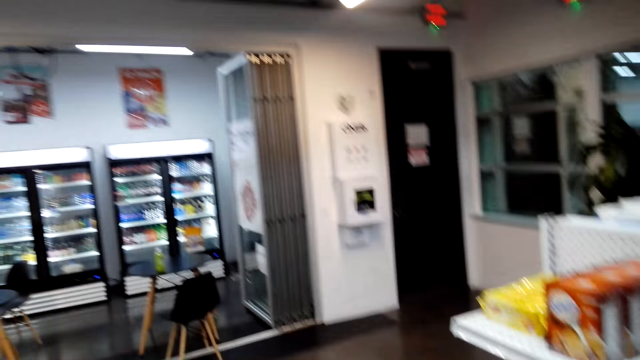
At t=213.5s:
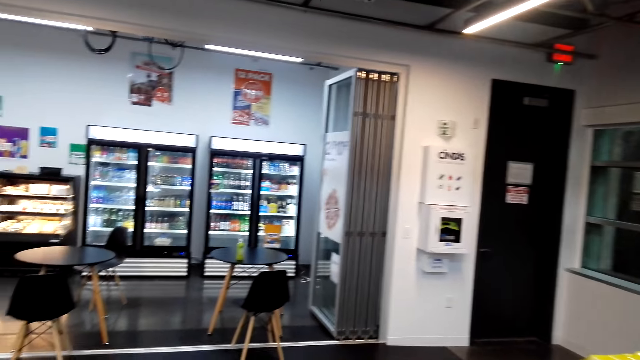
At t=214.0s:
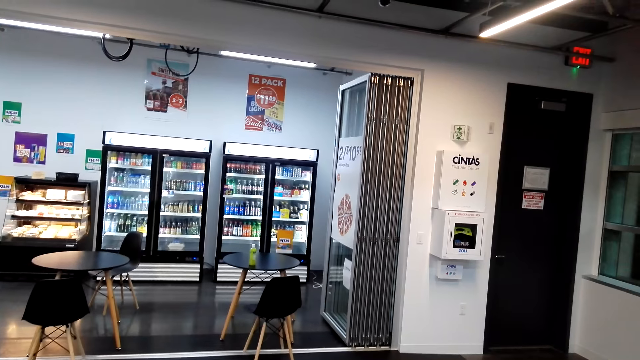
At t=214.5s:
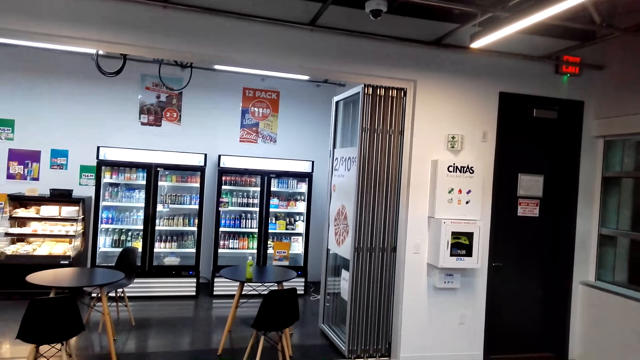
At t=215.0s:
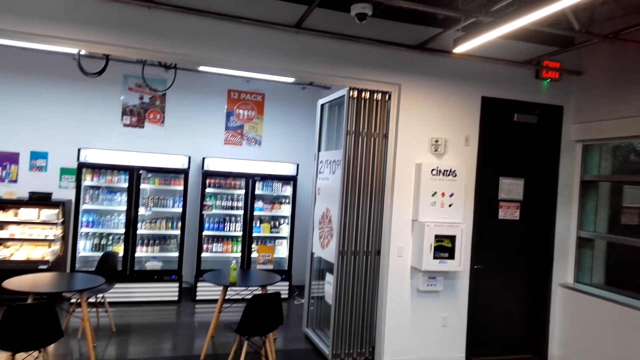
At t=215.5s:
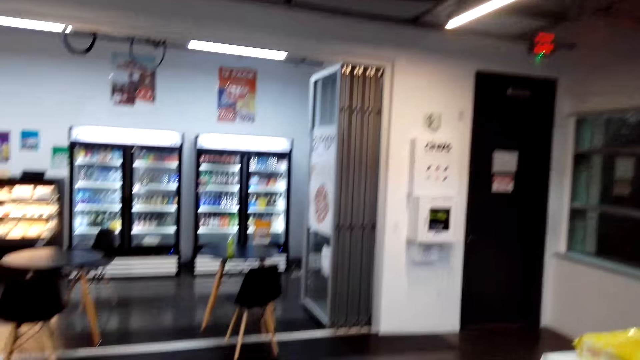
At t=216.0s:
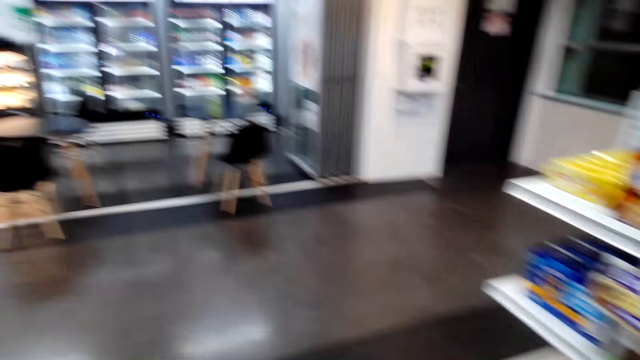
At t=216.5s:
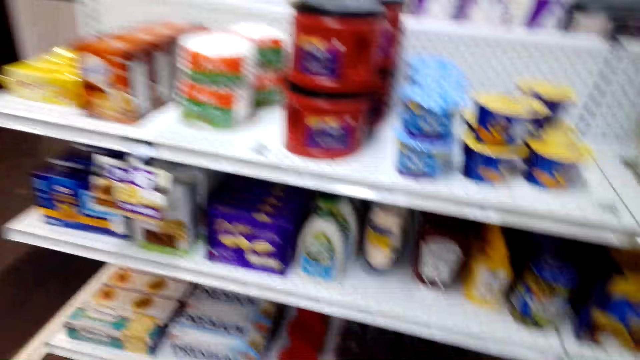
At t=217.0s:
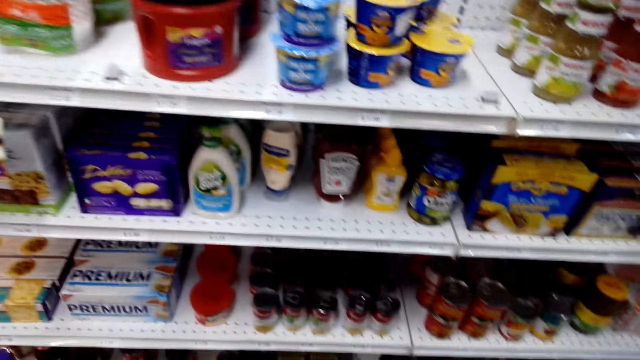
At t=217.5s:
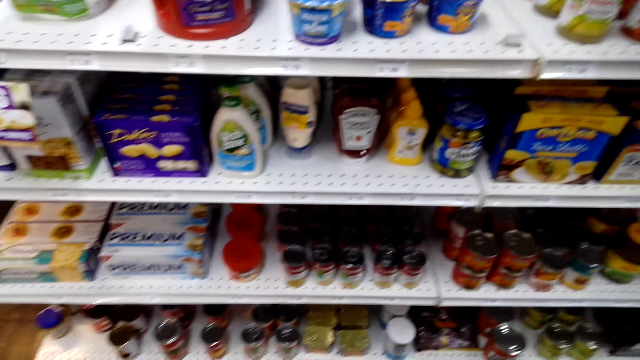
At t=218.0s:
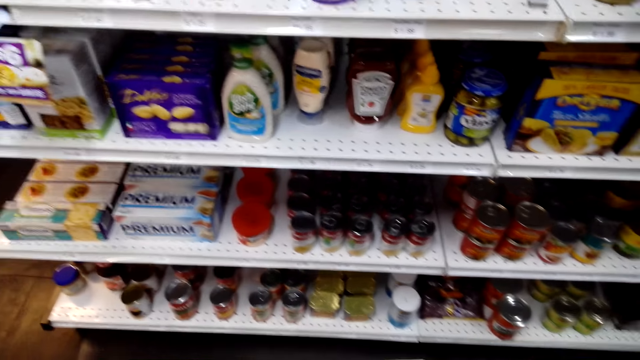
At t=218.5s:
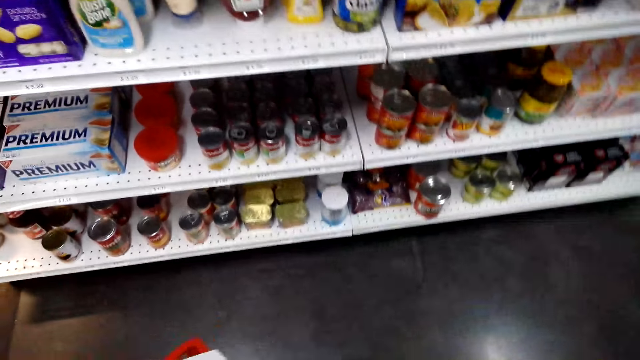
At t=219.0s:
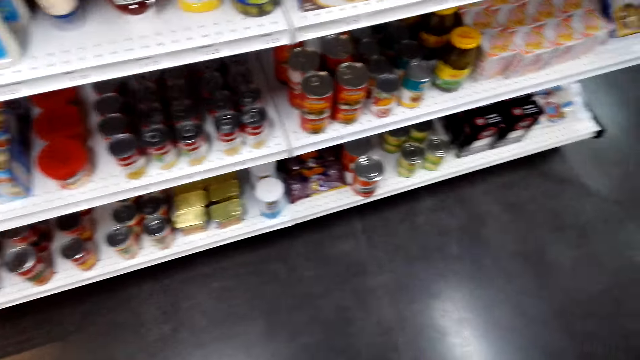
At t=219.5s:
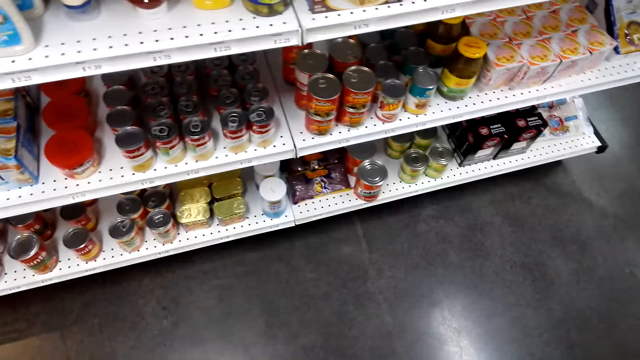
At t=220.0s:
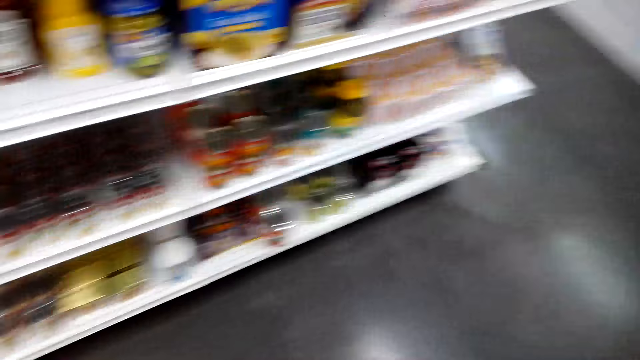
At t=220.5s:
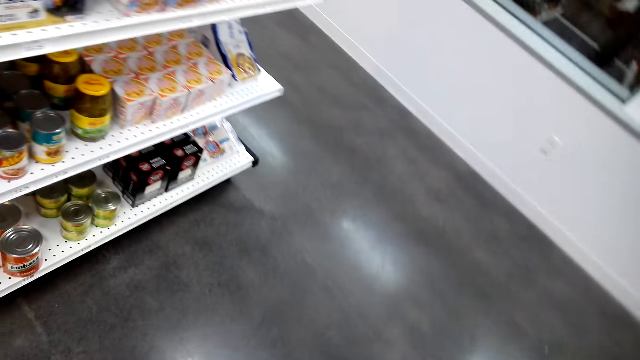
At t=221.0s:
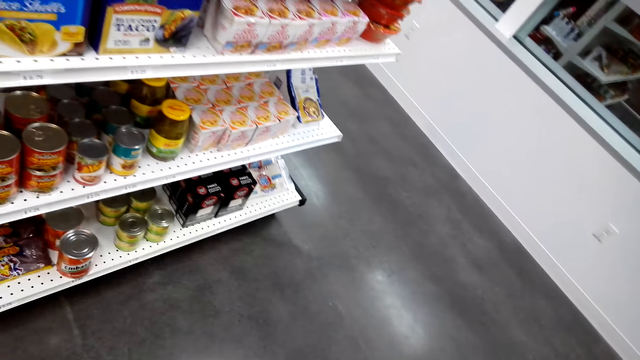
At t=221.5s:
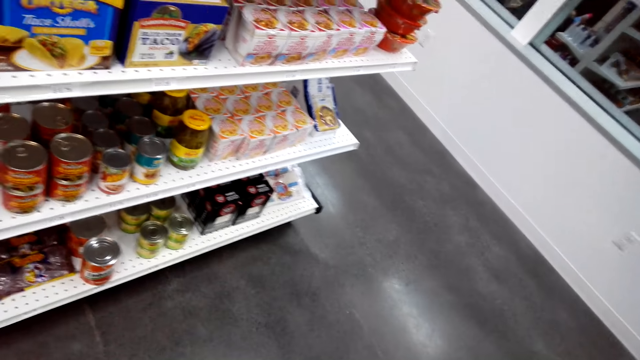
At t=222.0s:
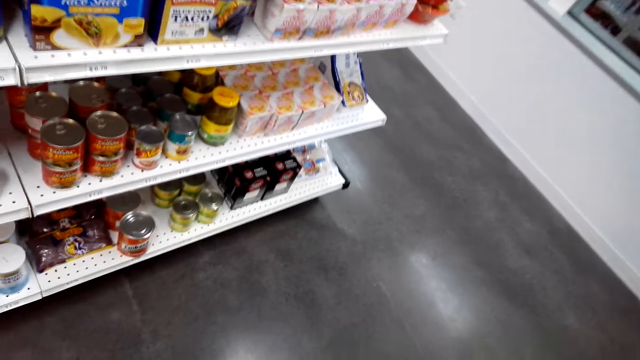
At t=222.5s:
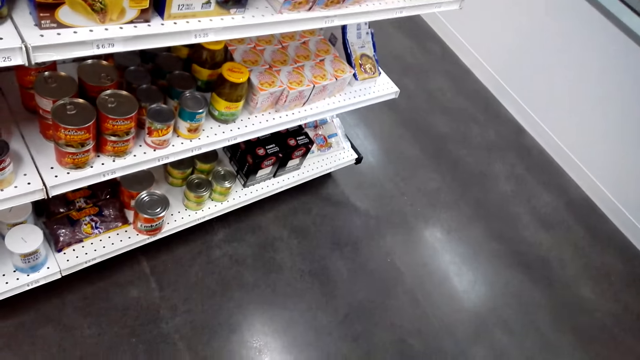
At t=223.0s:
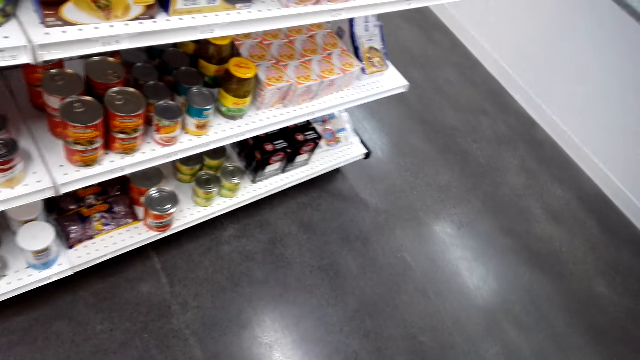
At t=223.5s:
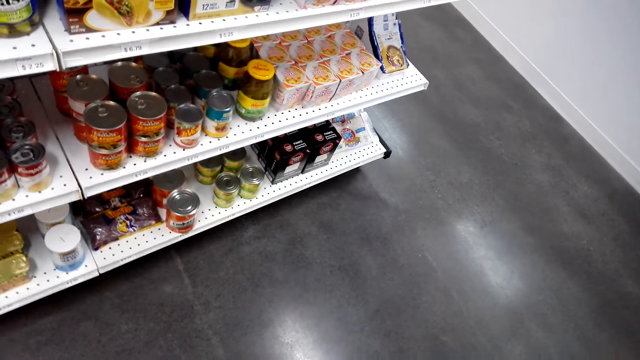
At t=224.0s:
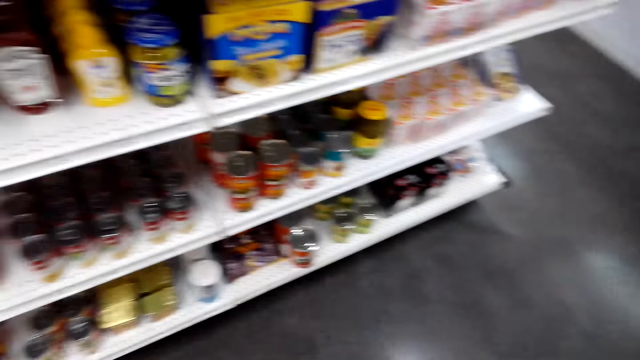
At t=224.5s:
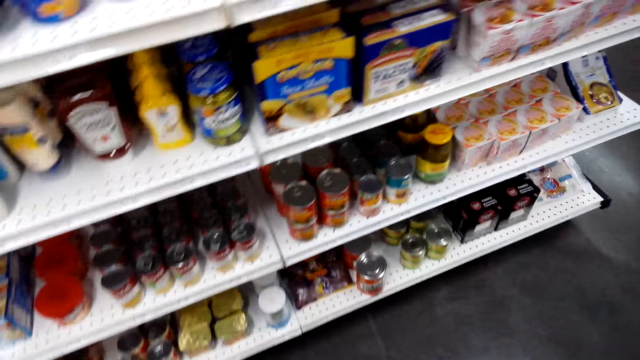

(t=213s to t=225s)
The camera wearer looks around the shops. They check the shop shelves.

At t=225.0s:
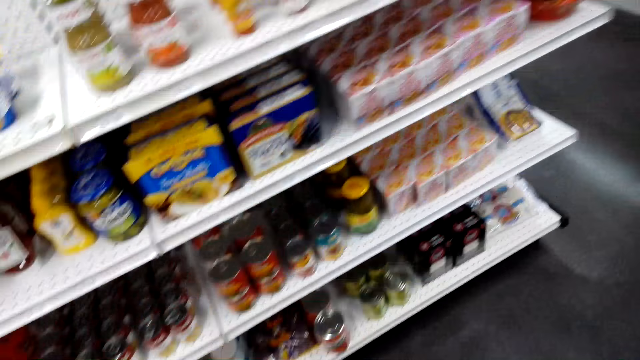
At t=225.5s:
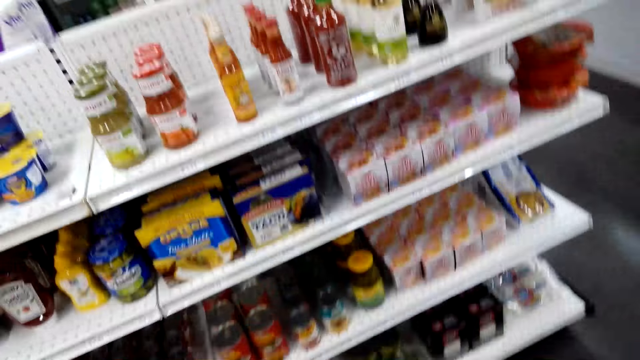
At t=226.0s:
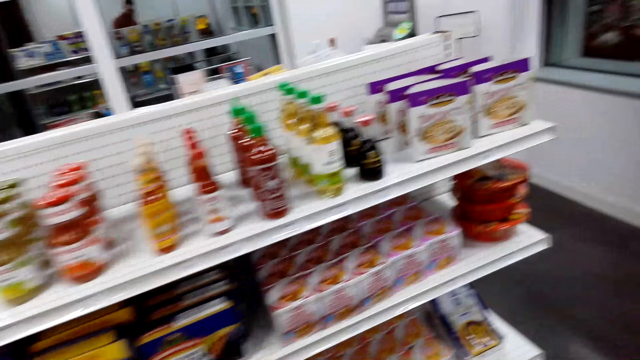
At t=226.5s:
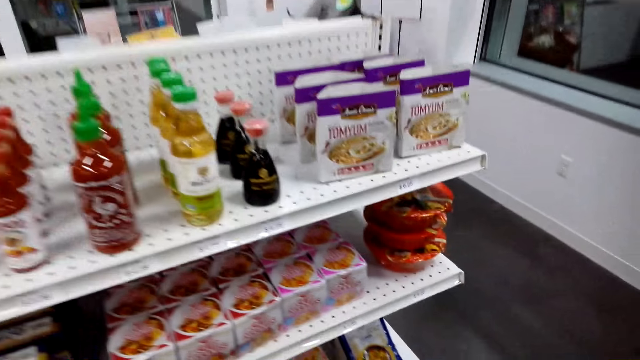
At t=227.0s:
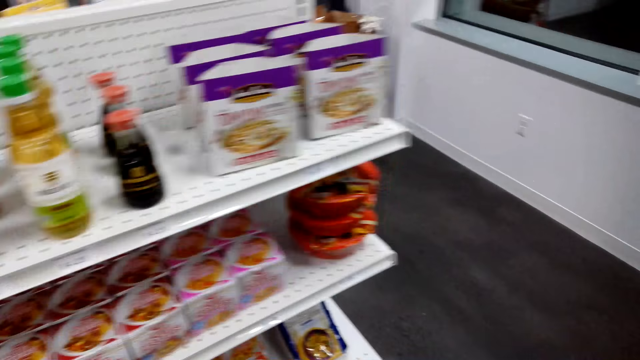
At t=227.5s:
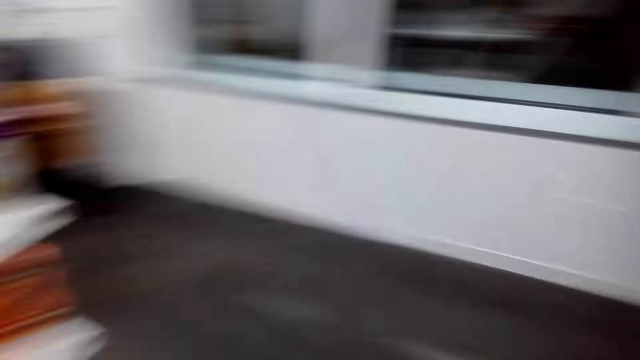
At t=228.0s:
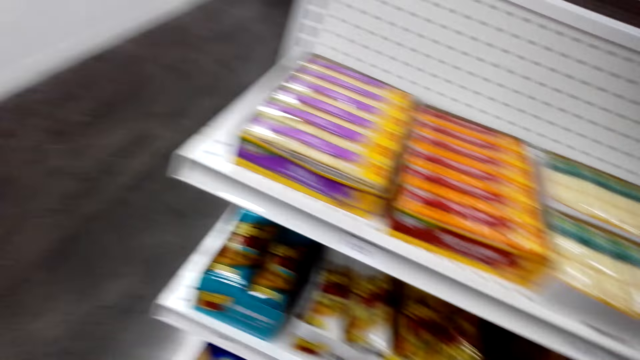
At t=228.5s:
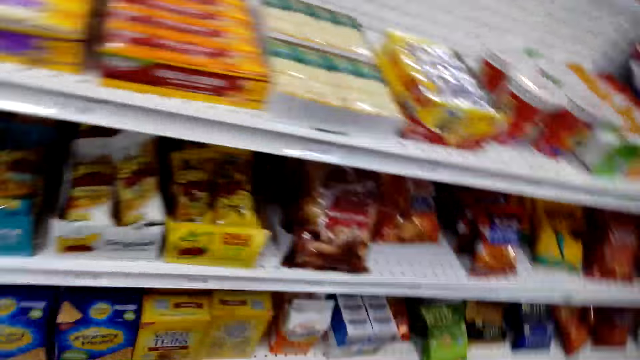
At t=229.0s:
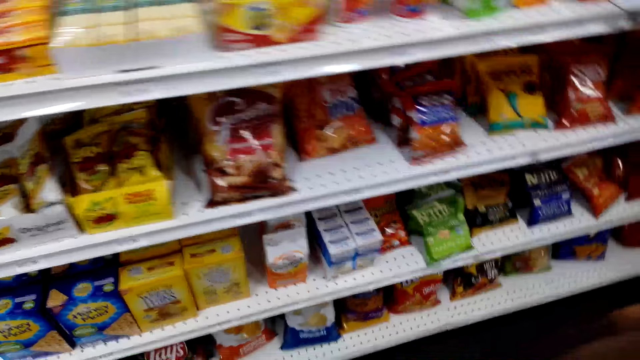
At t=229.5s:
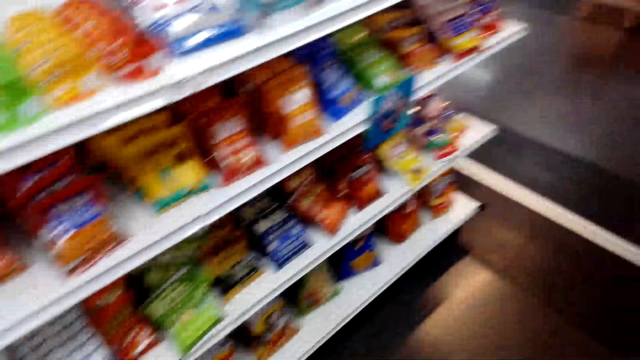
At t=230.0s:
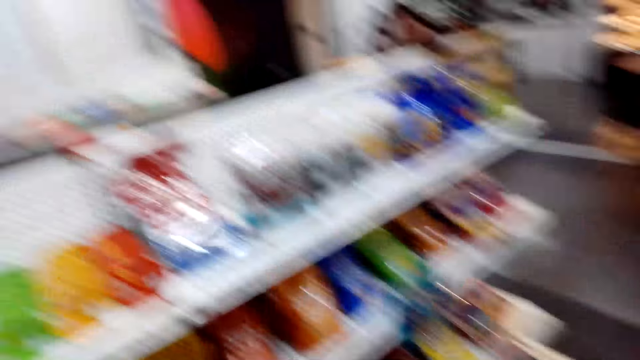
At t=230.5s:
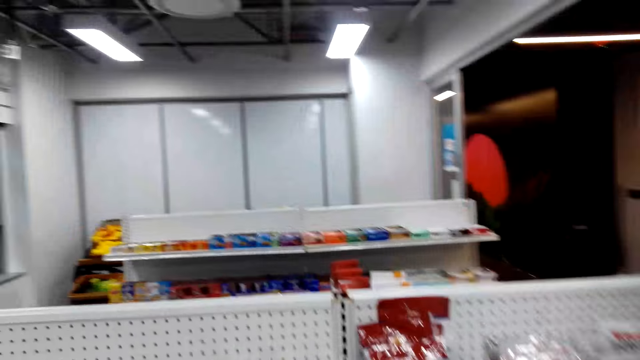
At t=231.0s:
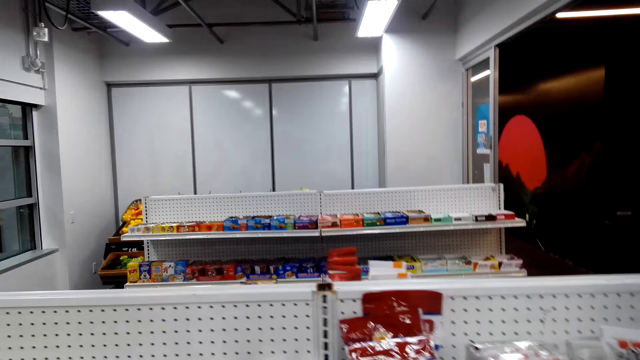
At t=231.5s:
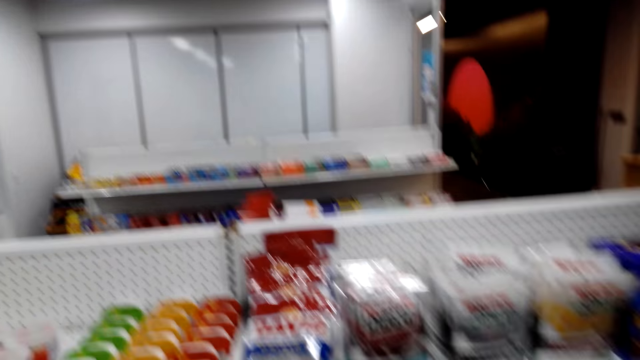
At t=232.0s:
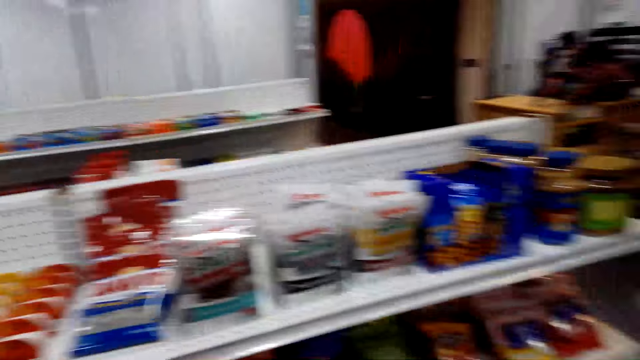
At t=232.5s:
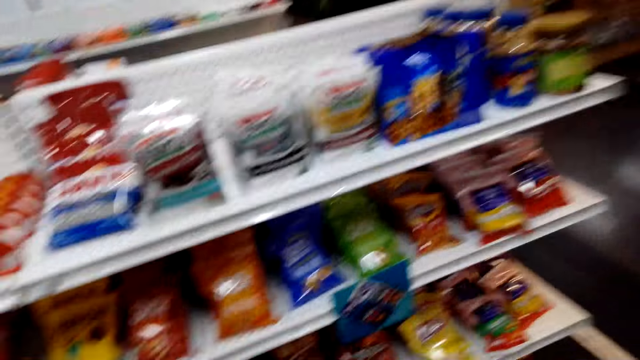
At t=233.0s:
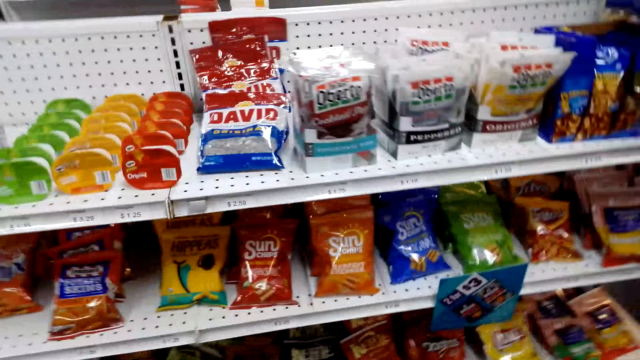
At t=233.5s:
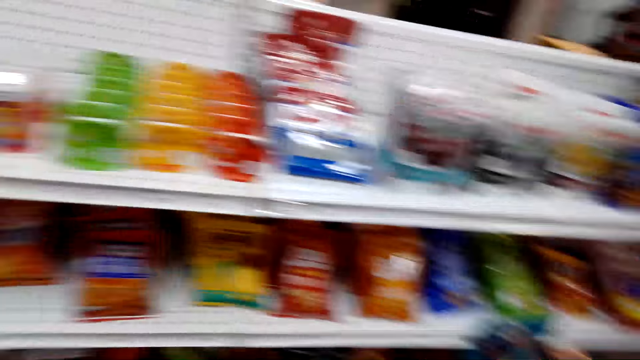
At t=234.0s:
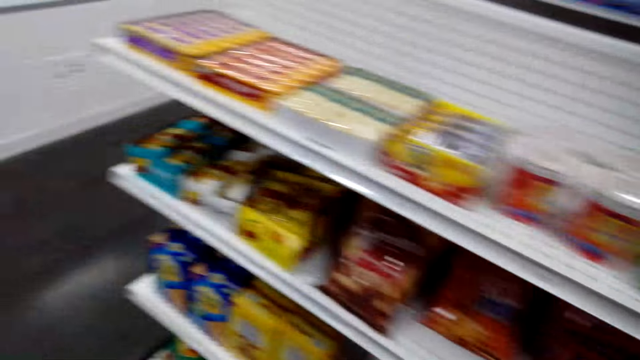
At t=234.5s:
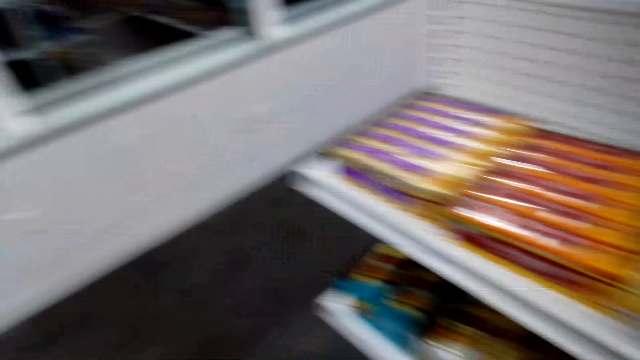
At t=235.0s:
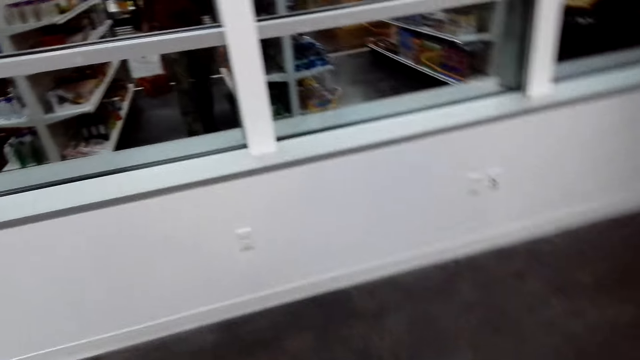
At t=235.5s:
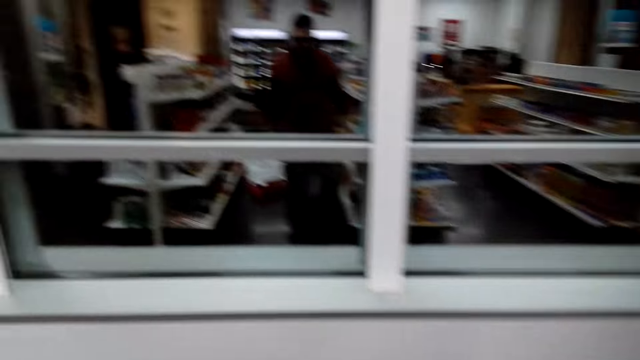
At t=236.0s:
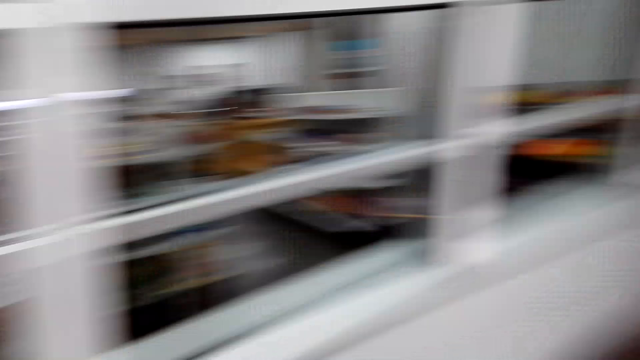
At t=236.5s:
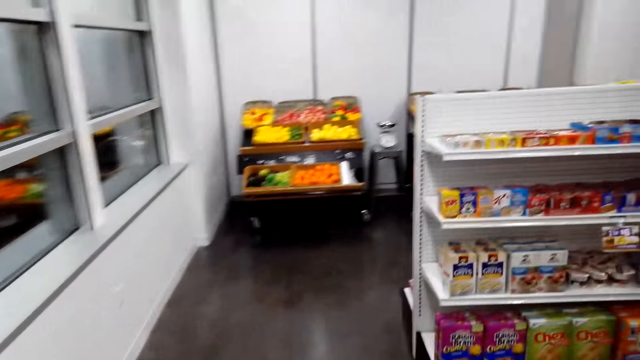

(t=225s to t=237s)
The camera wearer walks across the store.
